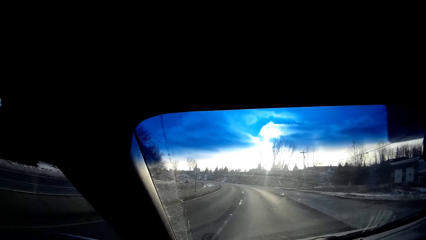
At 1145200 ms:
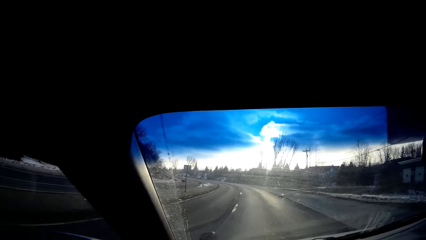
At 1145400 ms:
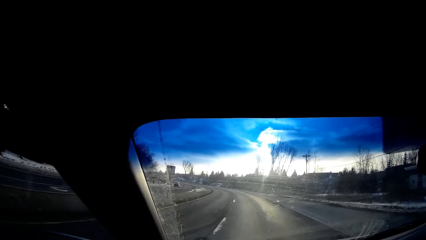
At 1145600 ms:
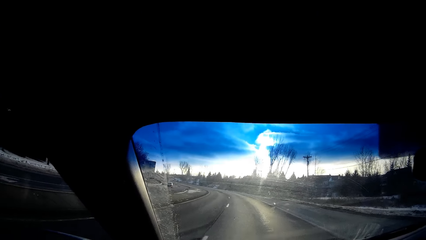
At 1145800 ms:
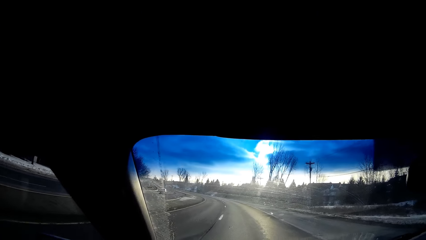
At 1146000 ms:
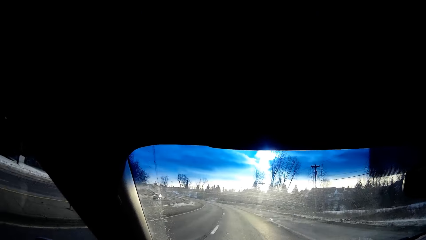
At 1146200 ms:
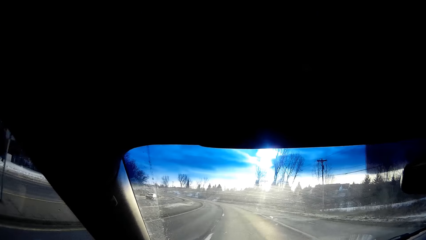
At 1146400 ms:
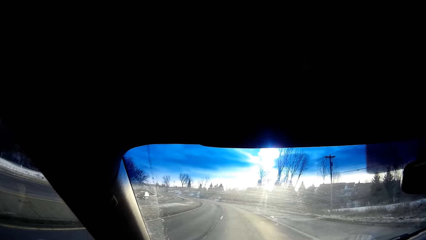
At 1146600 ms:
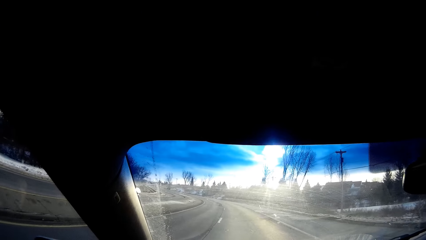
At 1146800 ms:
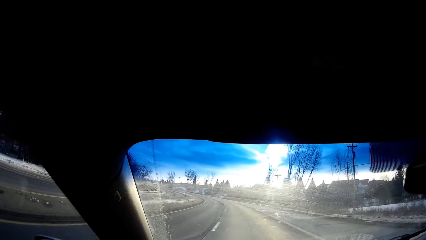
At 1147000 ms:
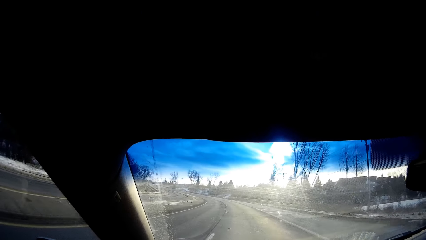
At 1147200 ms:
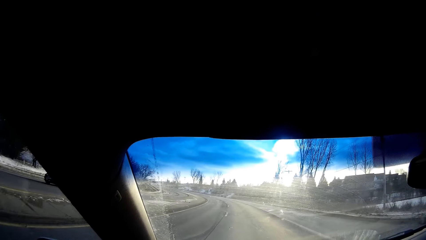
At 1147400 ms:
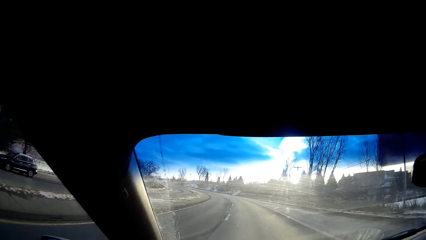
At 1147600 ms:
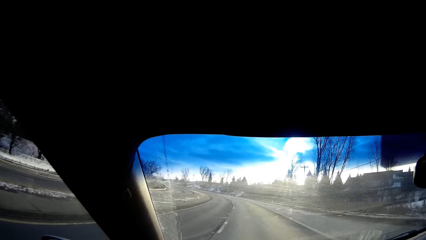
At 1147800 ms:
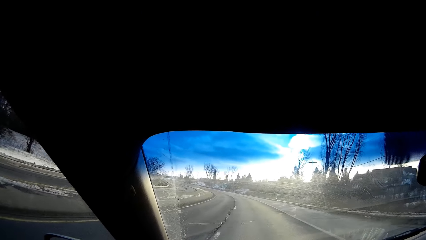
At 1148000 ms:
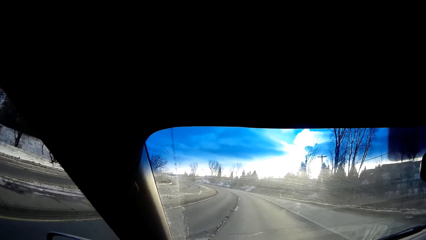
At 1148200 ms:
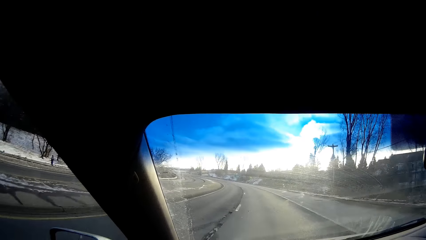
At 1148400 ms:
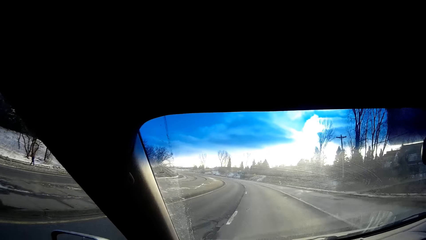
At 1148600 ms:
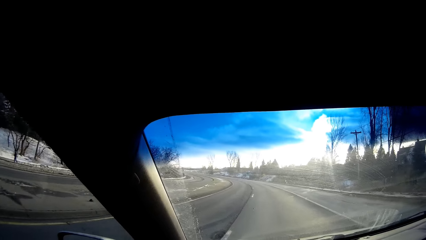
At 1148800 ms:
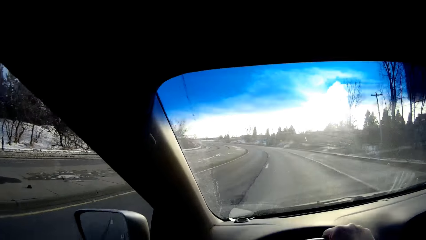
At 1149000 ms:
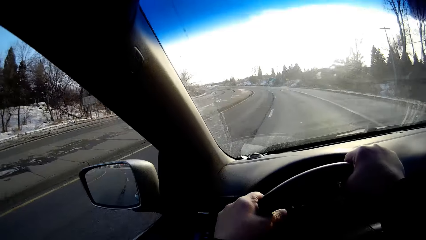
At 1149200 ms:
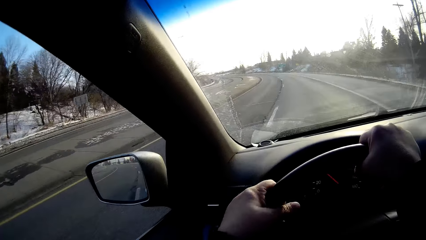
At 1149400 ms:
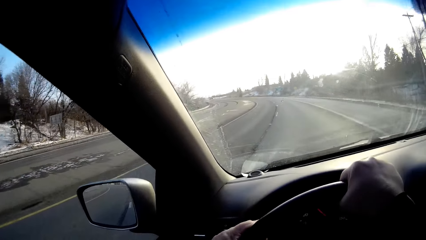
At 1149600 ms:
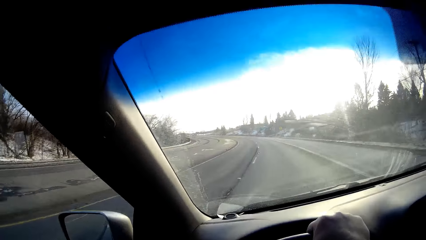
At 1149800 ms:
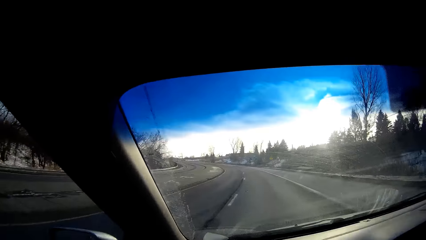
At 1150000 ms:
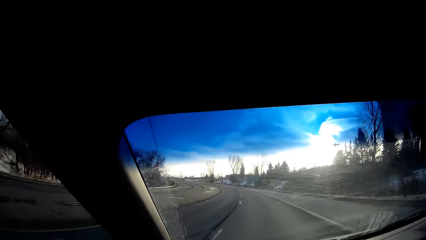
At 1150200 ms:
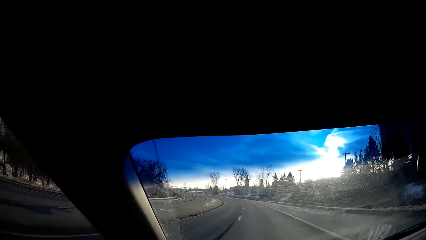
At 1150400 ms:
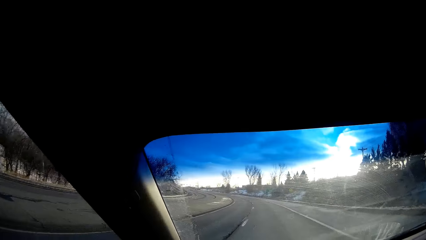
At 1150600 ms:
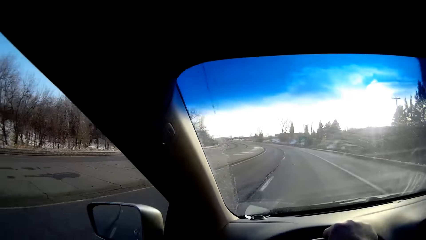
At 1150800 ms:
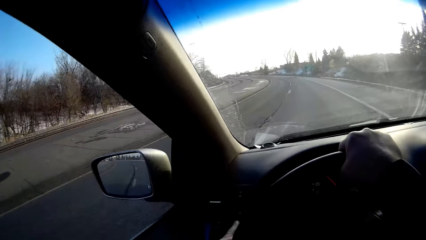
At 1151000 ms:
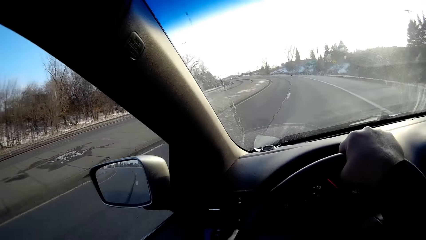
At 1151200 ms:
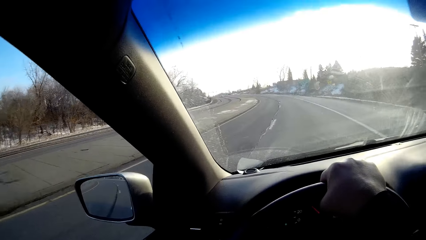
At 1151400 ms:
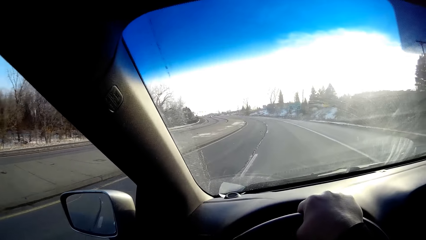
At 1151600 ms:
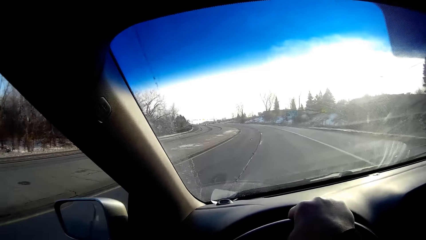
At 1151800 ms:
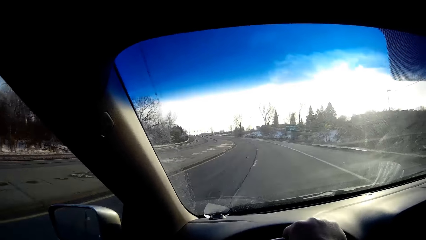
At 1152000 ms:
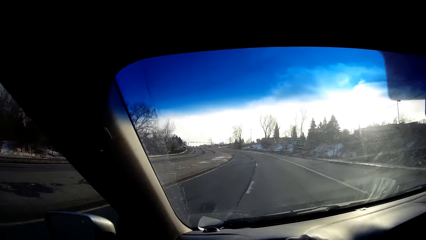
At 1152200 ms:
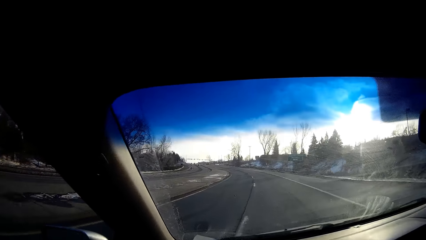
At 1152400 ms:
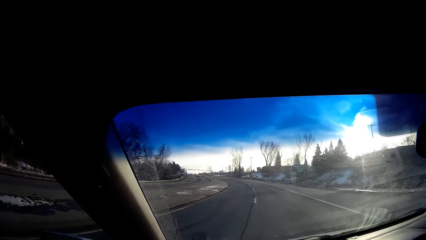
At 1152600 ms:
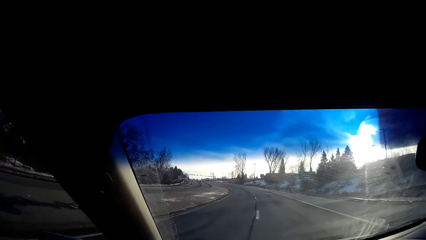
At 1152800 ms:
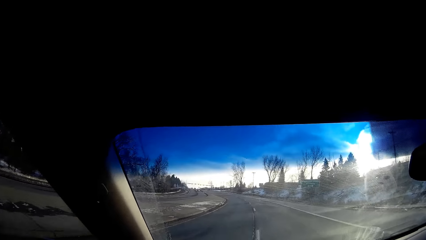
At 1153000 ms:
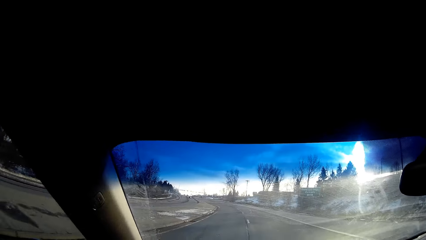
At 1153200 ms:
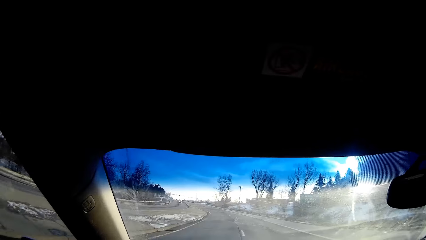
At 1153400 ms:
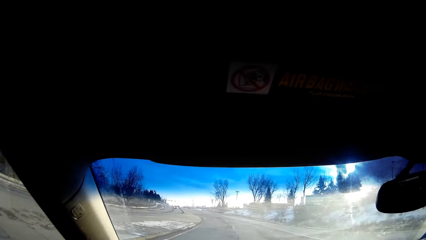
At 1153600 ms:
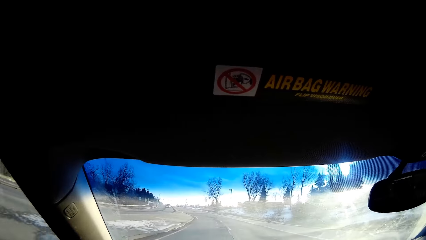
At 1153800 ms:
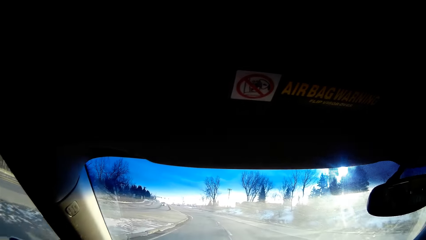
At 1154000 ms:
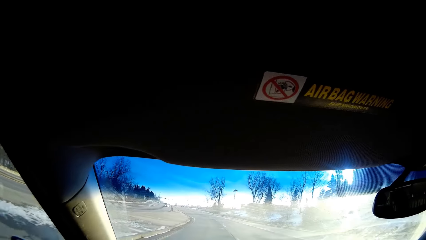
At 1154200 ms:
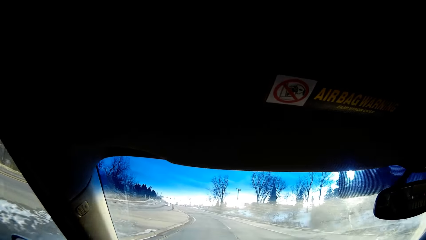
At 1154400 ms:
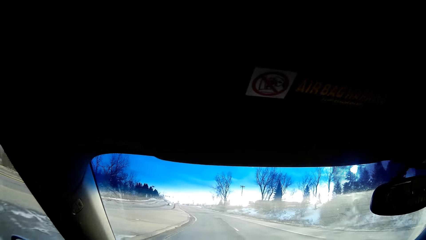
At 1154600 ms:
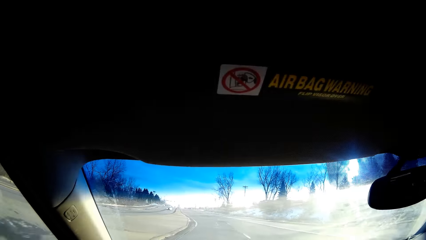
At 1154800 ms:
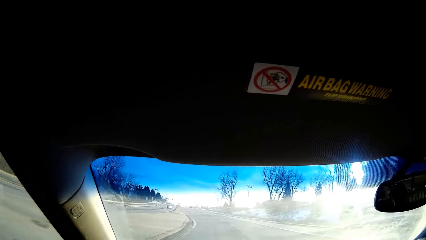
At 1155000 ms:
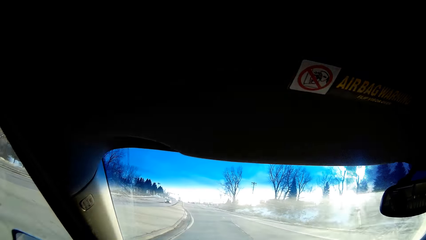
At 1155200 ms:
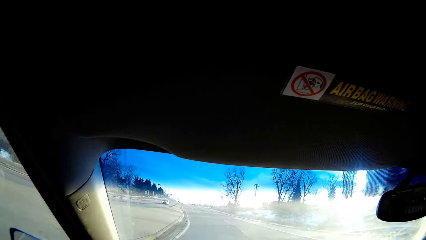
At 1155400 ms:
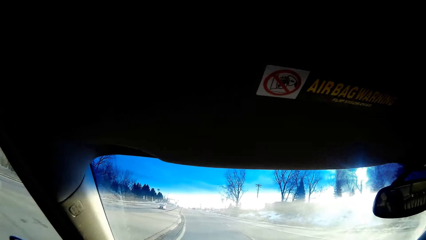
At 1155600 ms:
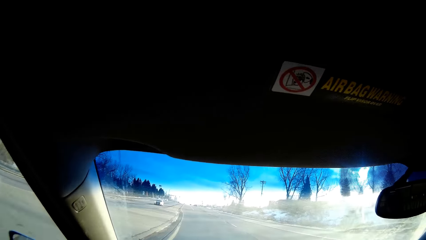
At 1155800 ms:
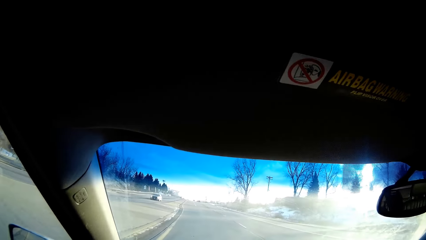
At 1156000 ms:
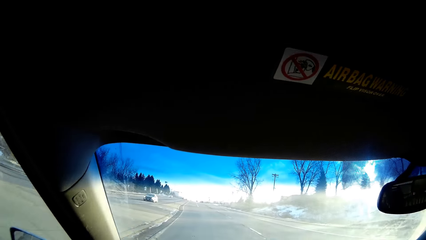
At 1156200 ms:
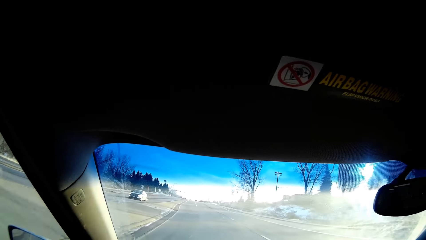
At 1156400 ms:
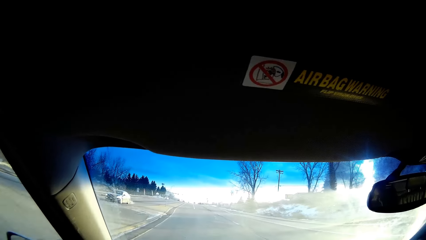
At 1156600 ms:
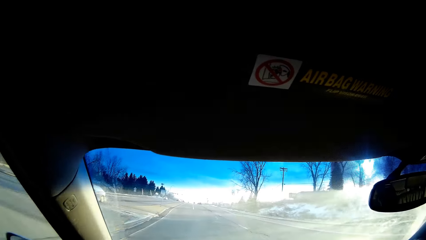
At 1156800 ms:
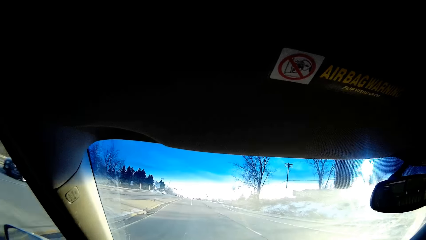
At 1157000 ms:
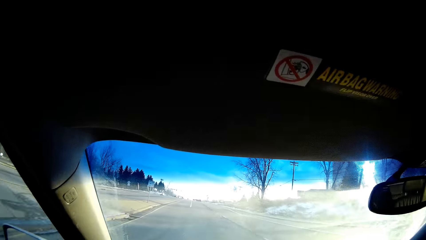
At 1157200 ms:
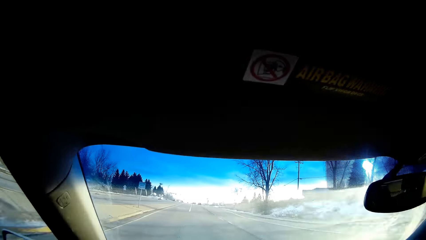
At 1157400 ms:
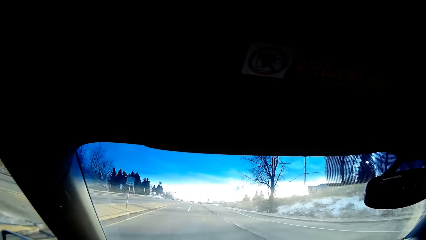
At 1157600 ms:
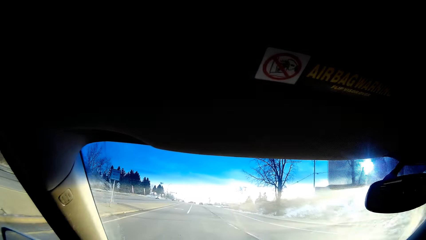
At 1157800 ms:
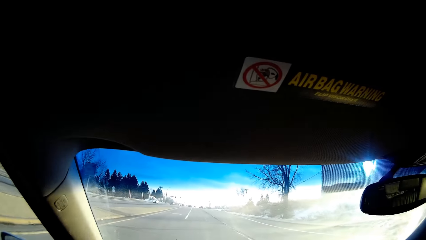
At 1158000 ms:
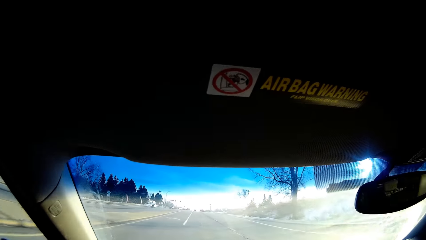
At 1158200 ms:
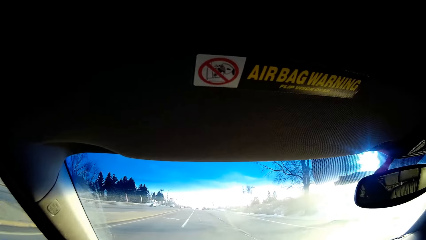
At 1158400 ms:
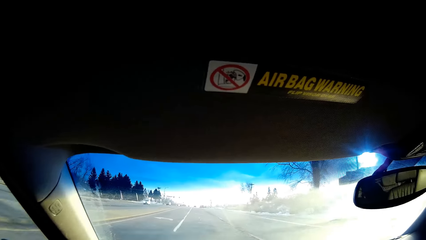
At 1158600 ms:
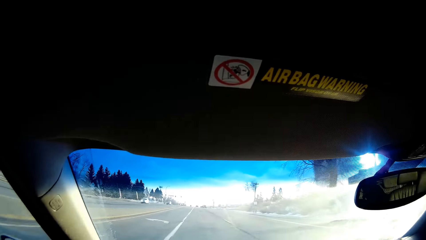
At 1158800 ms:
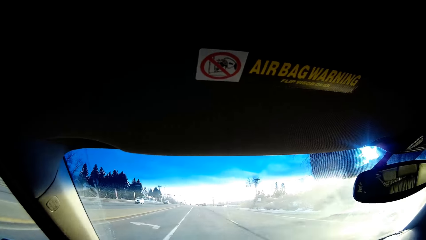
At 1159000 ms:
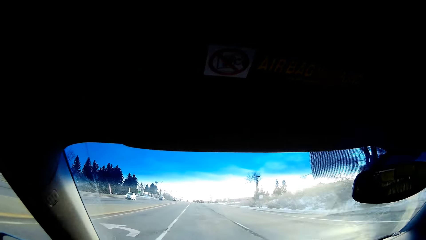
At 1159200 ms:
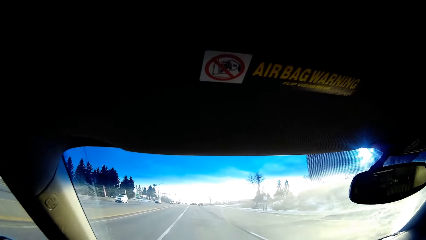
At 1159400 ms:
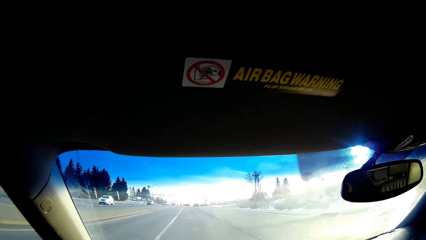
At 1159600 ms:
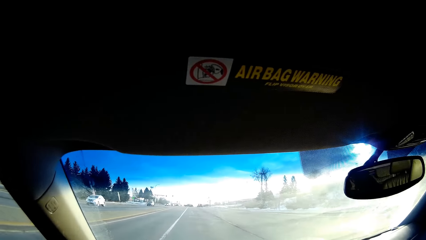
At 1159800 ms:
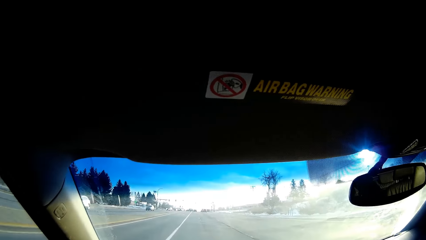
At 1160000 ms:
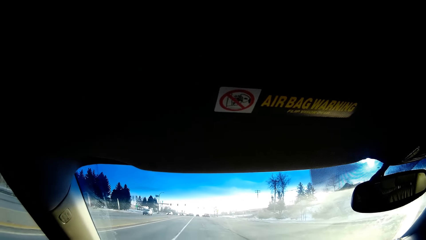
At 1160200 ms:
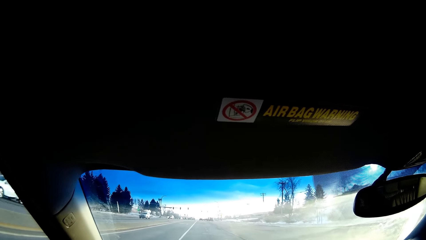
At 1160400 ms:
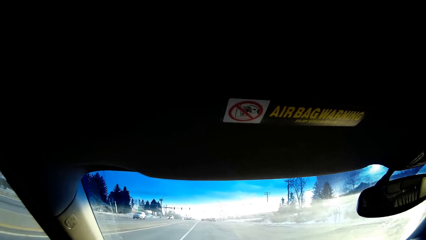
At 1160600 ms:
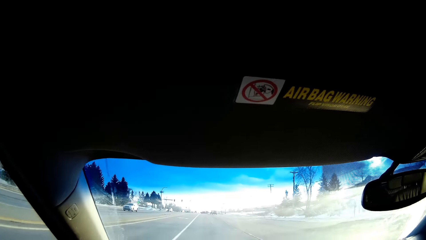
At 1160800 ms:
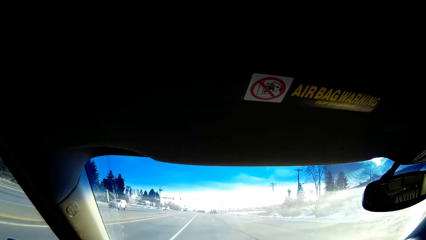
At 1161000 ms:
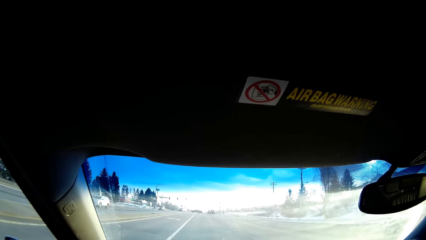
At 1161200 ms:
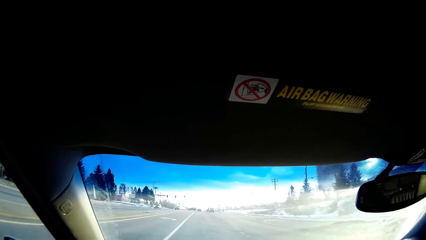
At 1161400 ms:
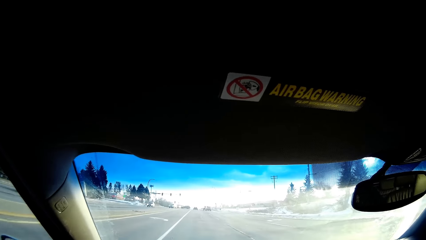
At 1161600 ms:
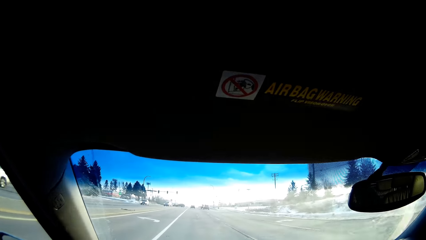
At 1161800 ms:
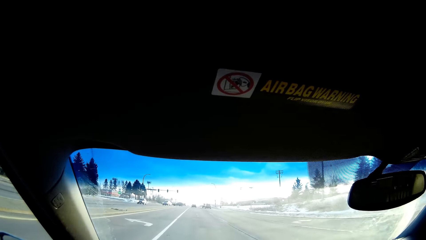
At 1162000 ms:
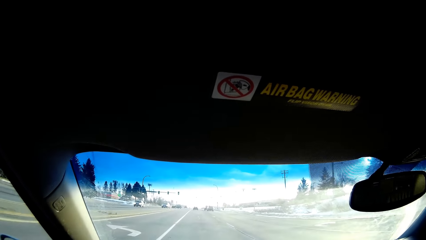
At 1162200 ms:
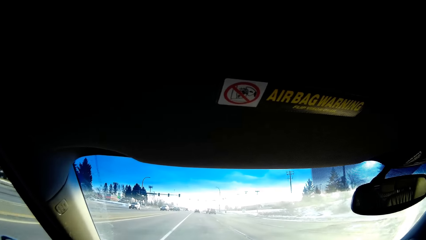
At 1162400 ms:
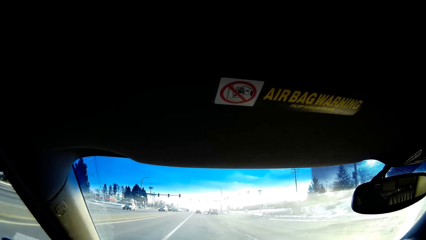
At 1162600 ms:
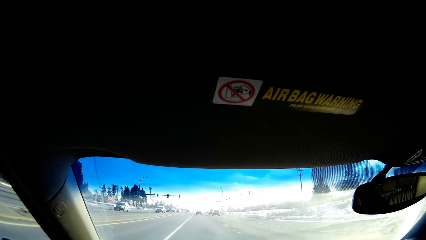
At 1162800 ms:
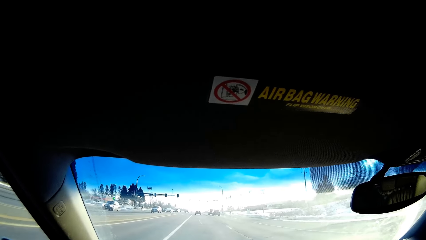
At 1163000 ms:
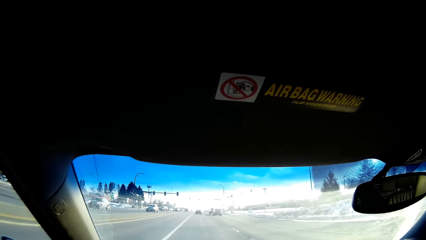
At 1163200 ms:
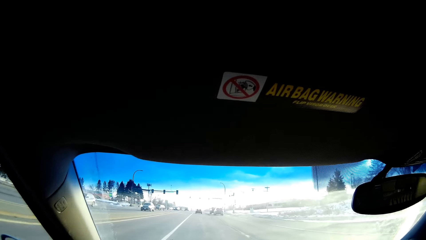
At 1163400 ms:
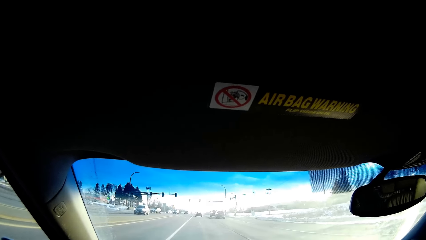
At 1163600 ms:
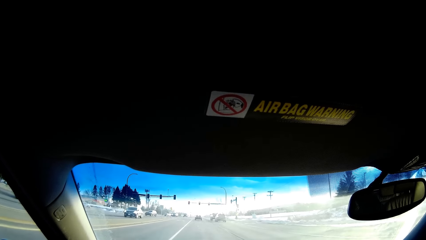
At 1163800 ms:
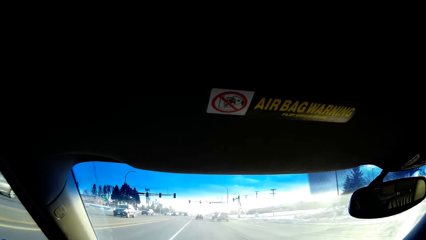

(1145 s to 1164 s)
The camera wearer drives on the road.
